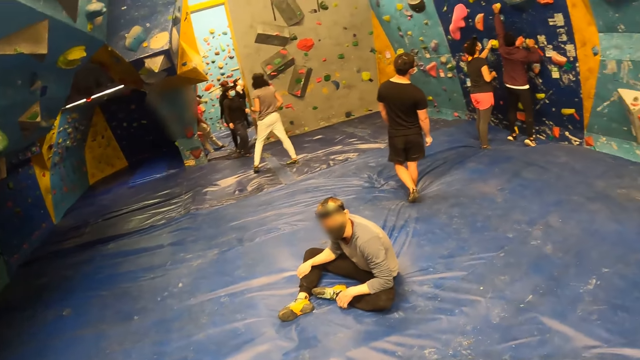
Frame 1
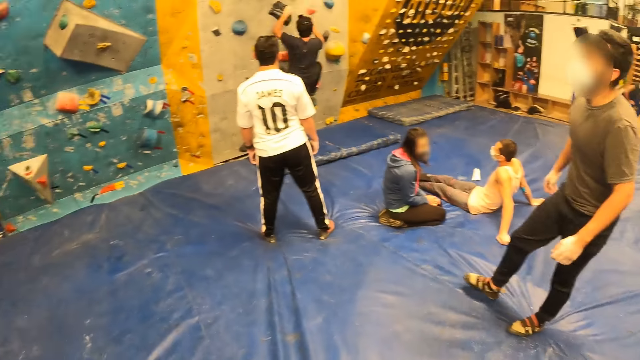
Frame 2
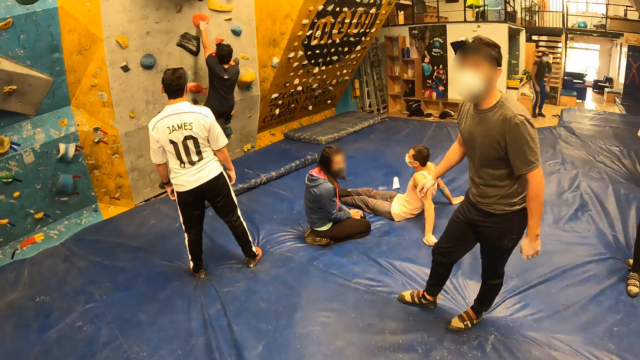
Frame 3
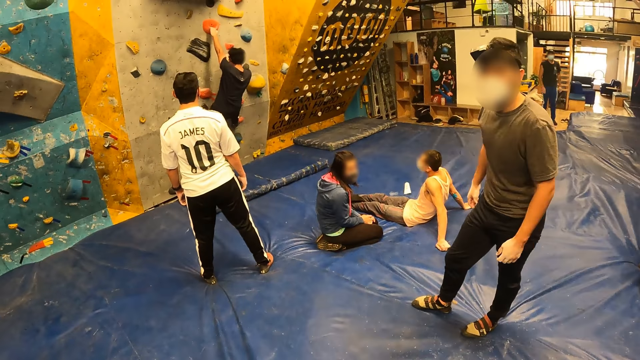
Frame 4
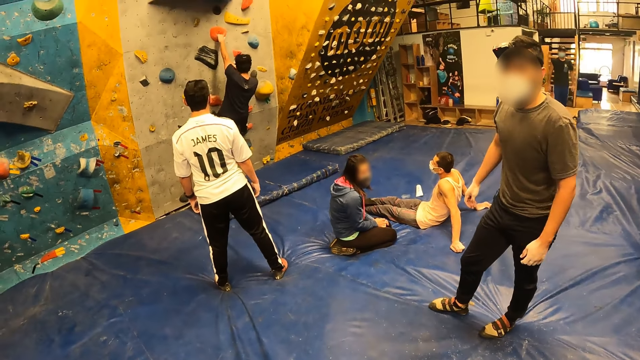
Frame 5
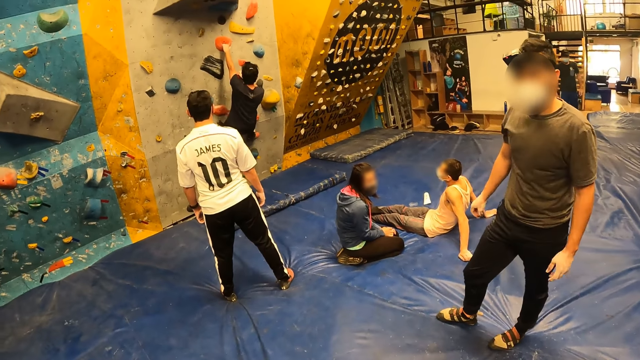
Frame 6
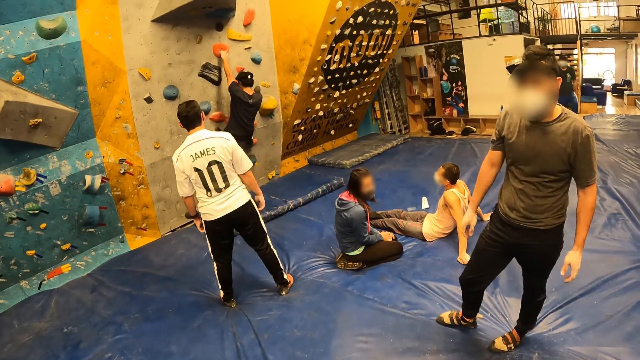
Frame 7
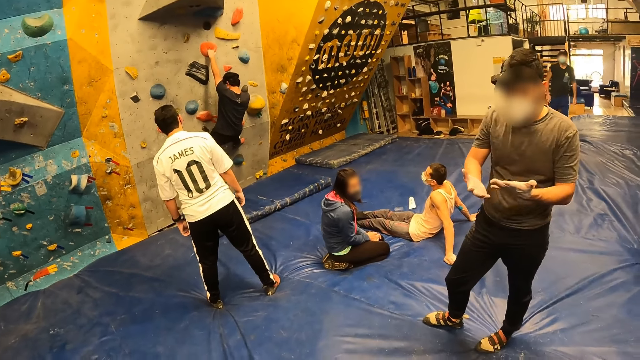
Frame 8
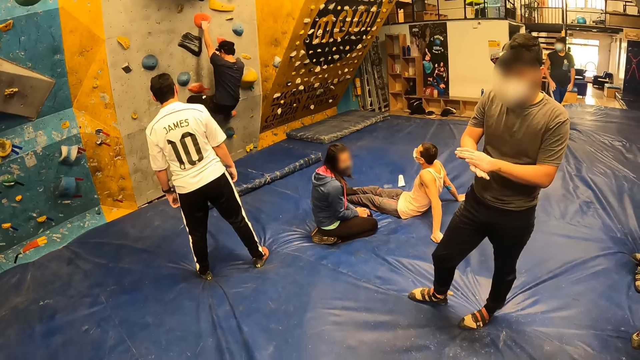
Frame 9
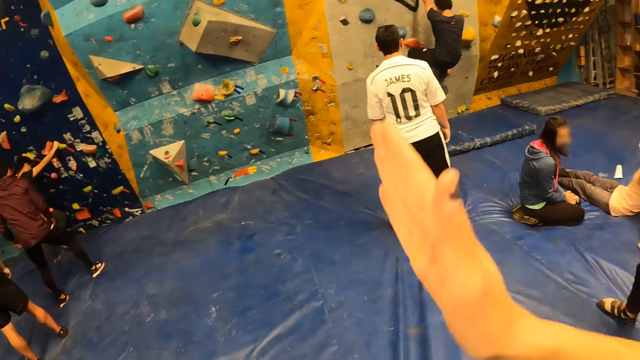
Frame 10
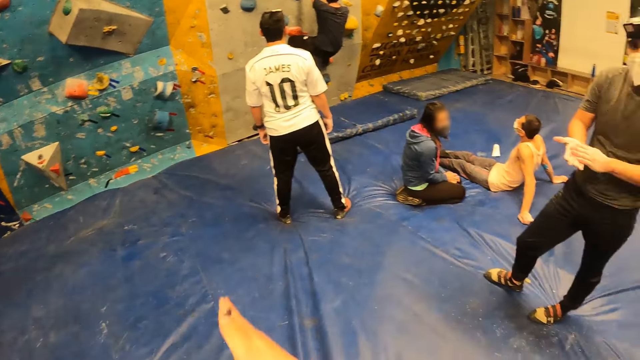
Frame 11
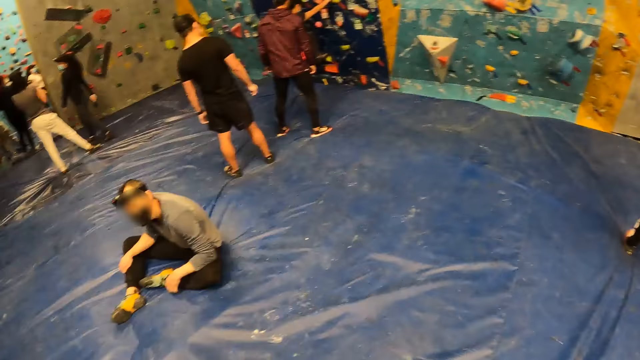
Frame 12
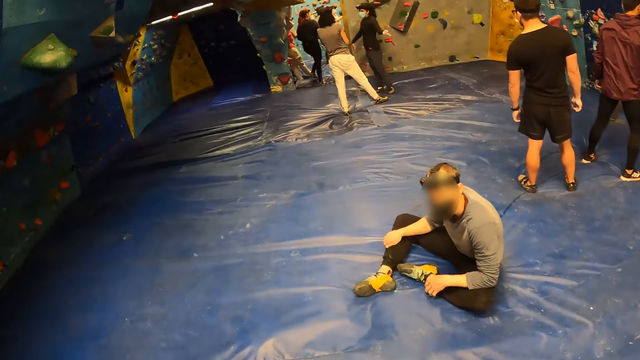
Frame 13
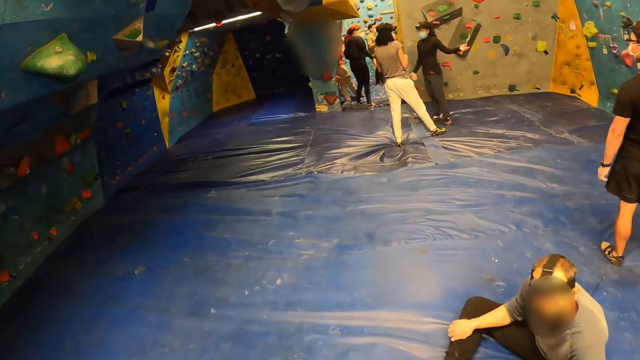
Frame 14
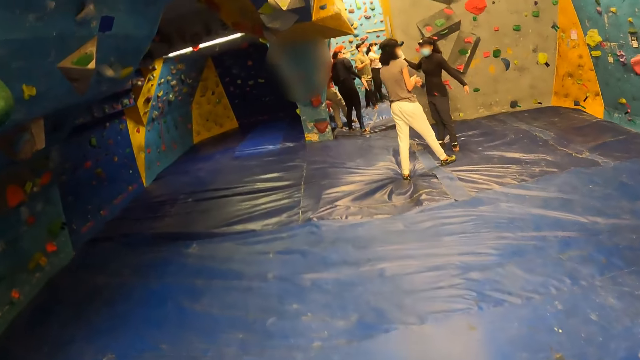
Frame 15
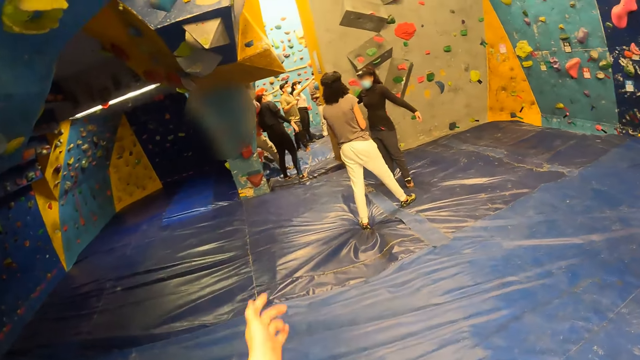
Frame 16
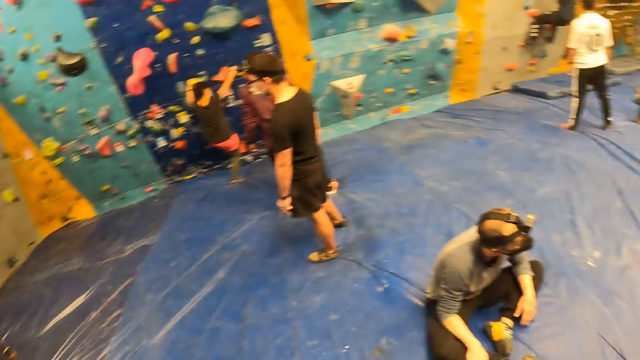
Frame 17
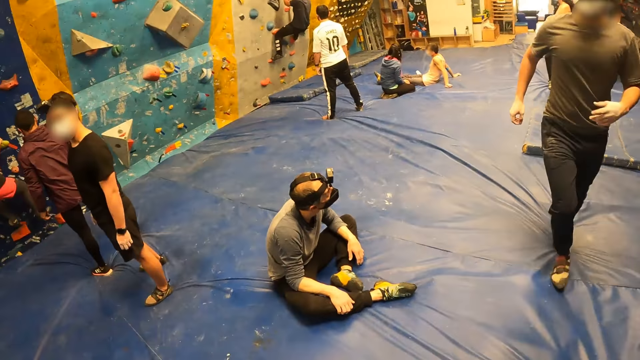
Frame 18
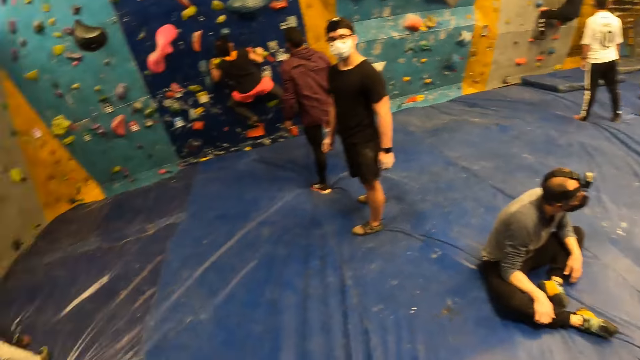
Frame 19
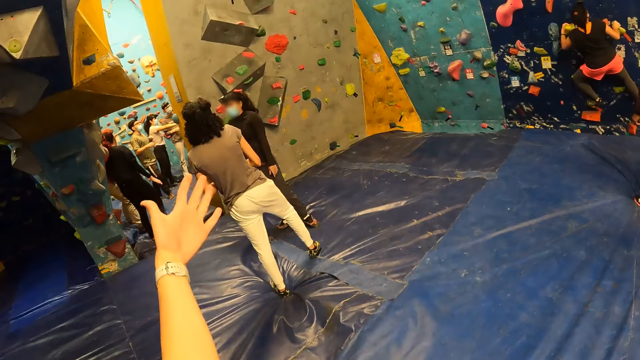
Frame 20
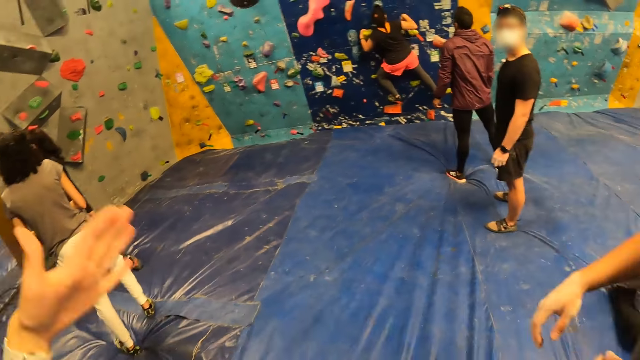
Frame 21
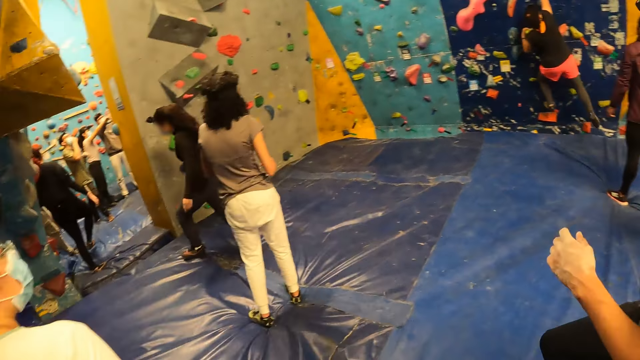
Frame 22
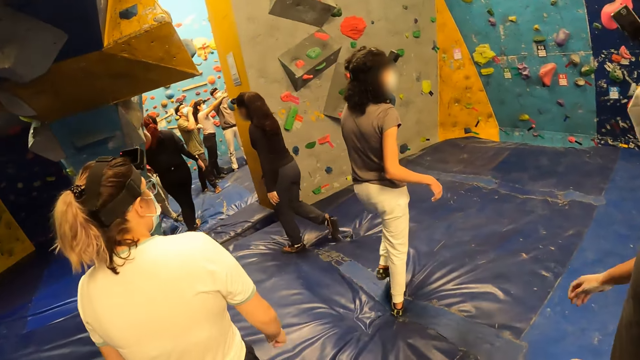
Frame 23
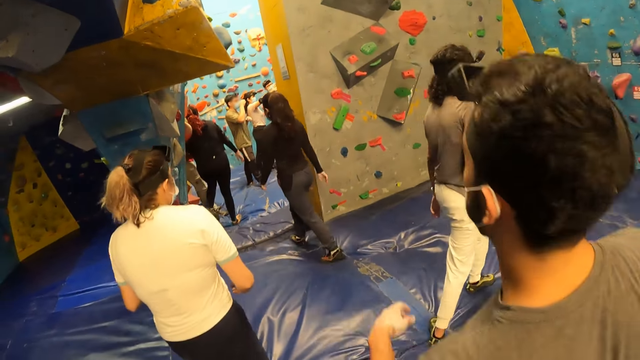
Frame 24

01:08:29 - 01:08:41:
The camera wearer raises a hand. They walk around.

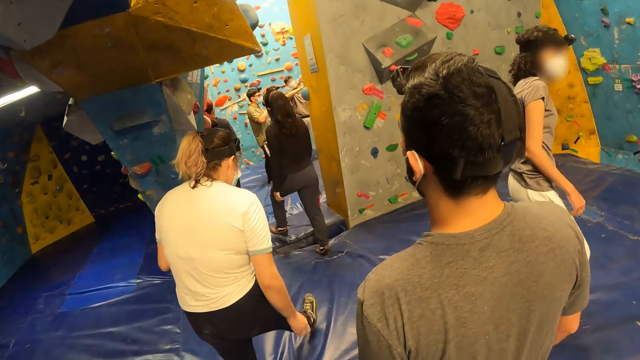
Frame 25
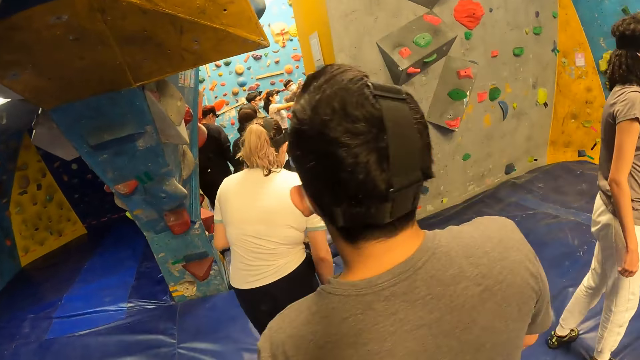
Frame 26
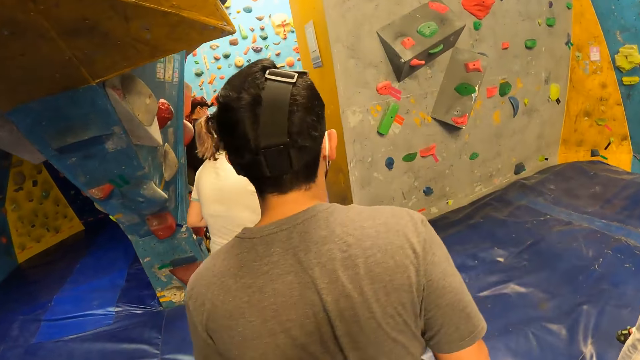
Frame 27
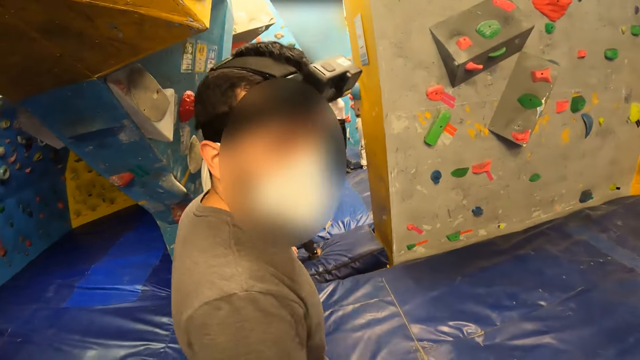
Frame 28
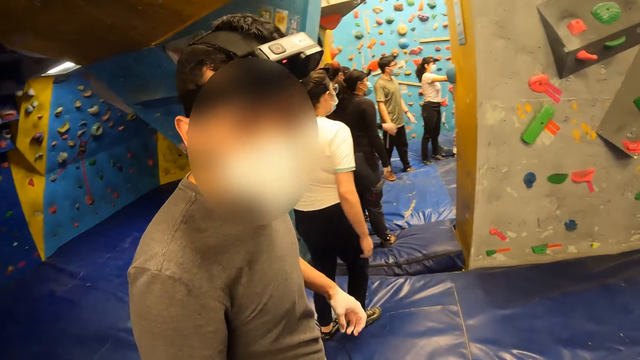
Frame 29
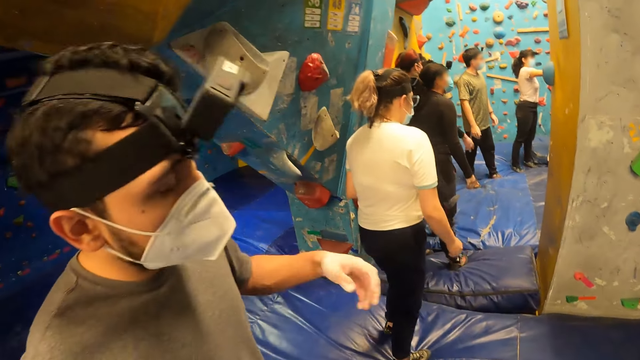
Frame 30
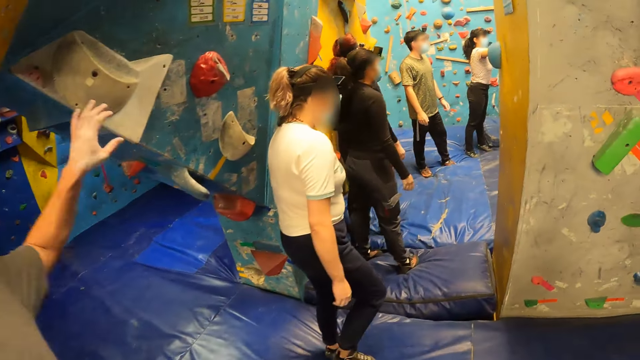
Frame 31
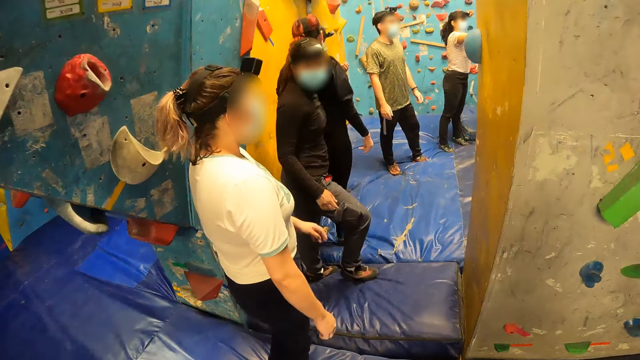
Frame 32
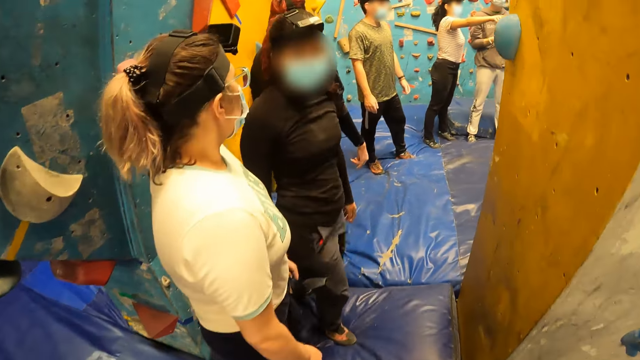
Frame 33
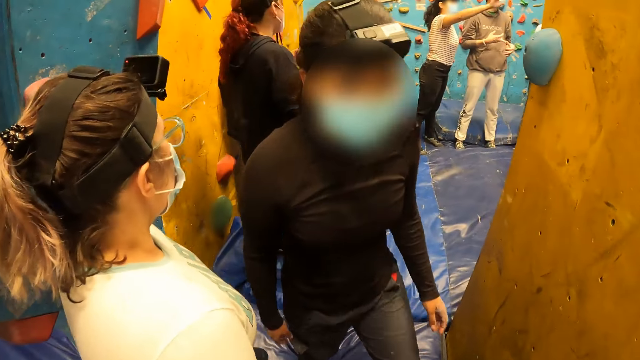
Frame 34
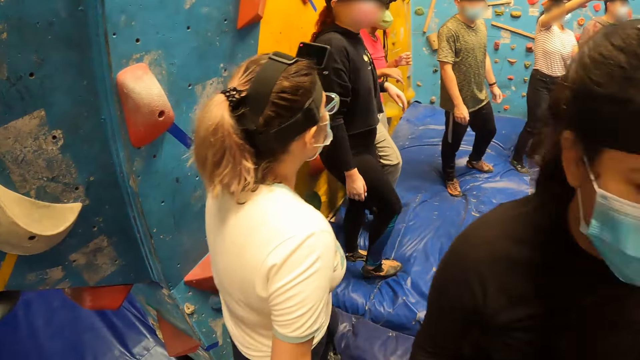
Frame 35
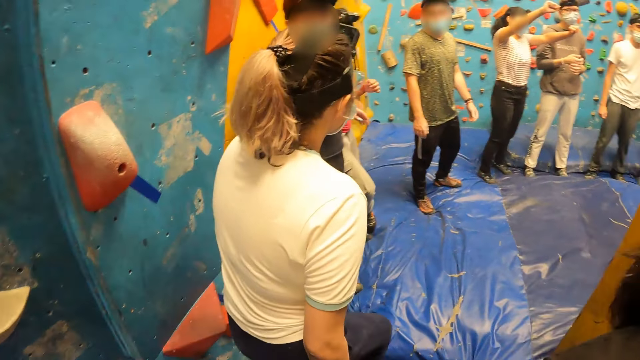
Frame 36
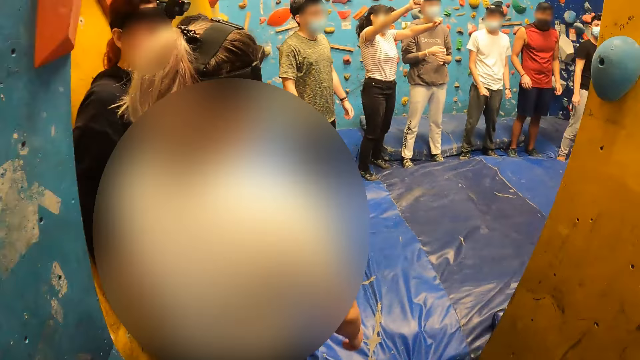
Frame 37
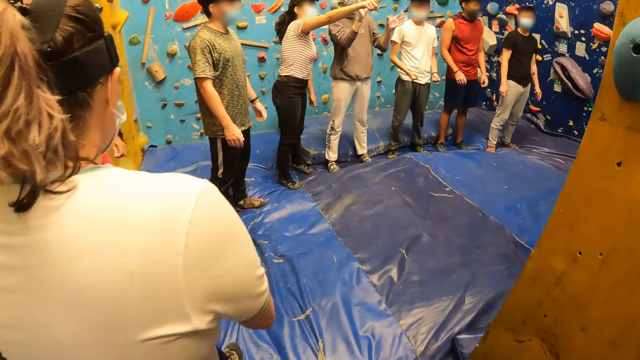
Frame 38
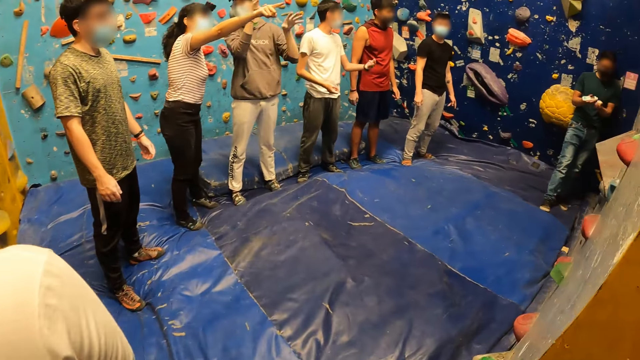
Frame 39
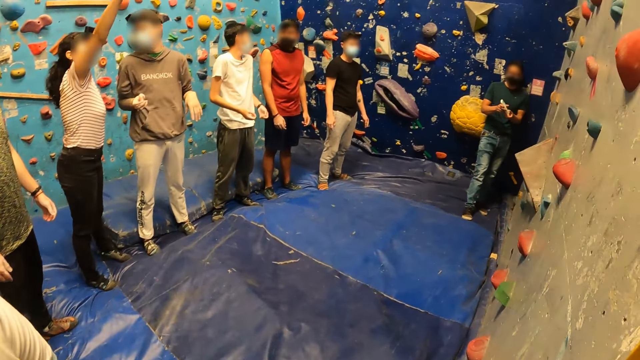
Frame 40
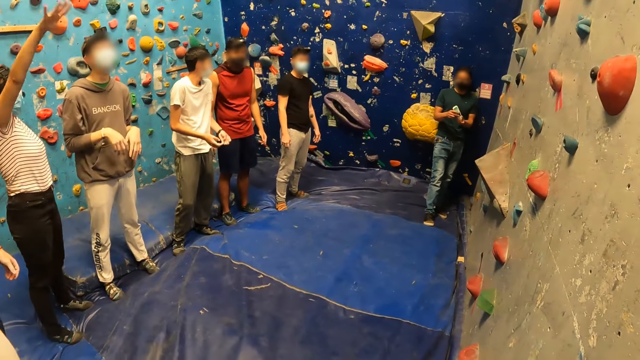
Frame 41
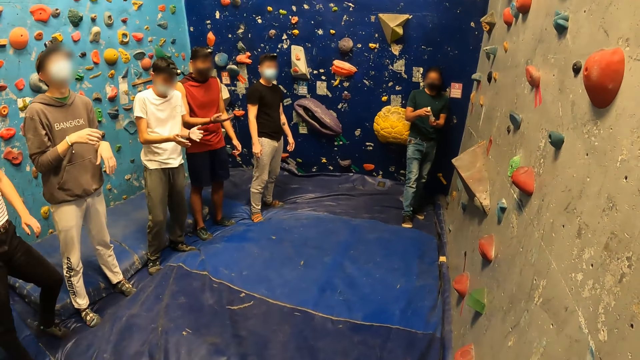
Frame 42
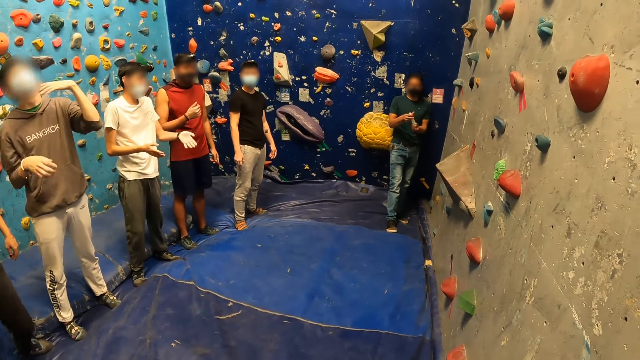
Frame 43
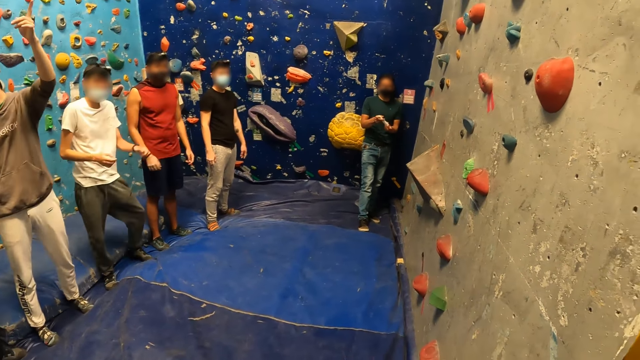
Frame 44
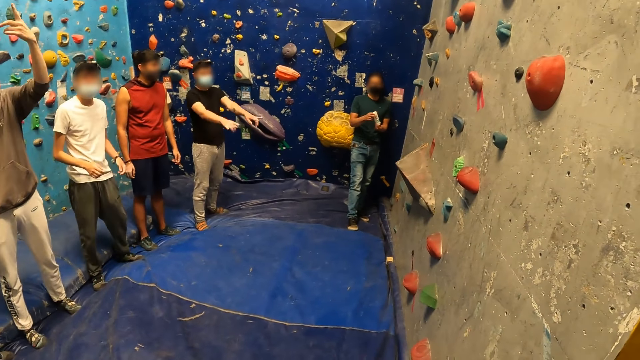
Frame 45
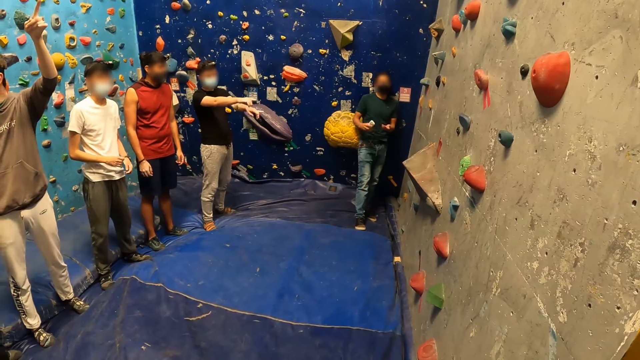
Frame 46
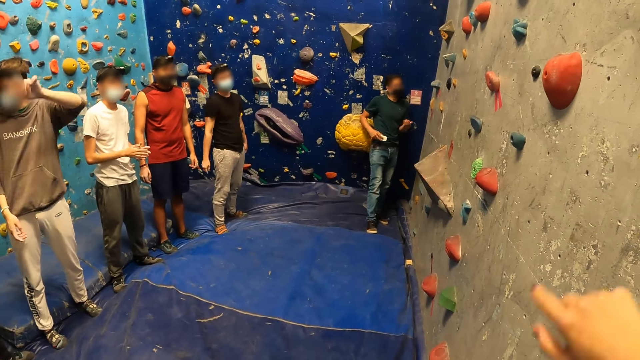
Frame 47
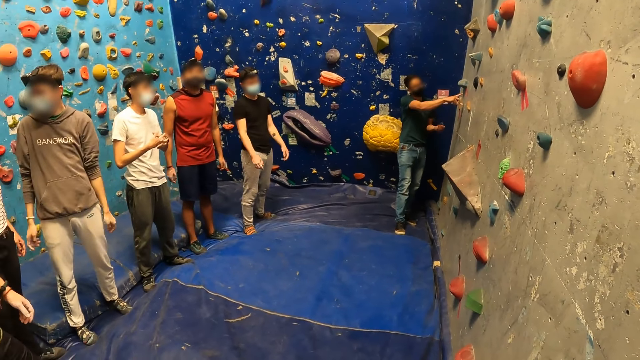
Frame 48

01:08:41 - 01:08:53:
The camera wearer talks to someone. They walk around. They walk towards a climbing wall from the climbing wall.
